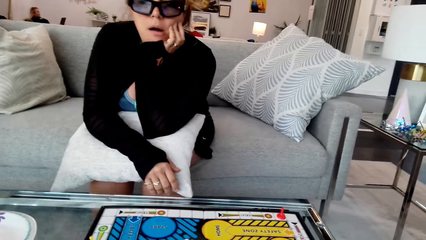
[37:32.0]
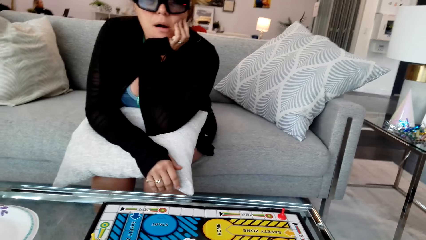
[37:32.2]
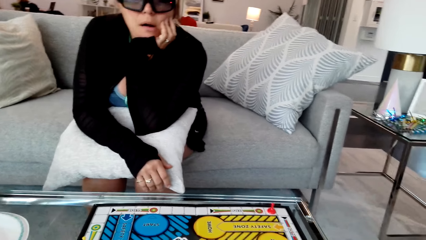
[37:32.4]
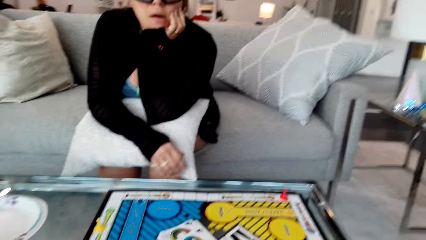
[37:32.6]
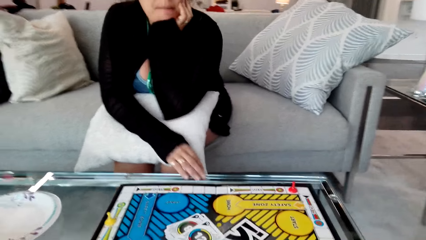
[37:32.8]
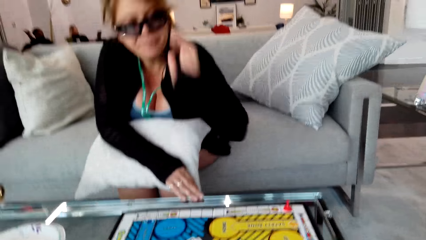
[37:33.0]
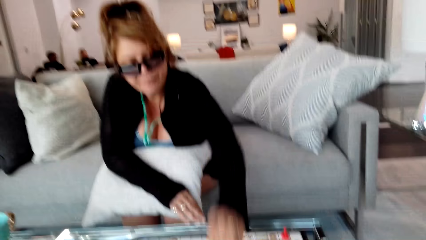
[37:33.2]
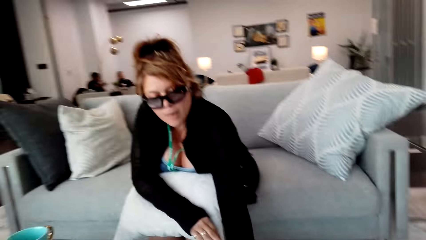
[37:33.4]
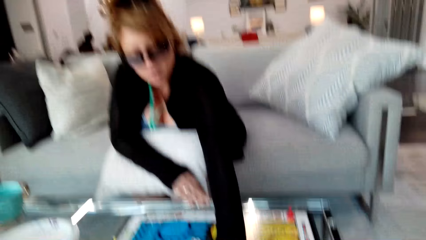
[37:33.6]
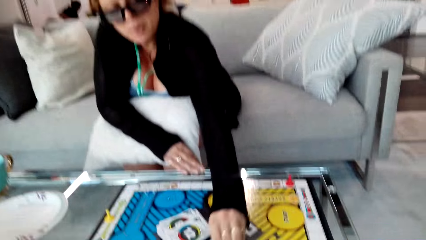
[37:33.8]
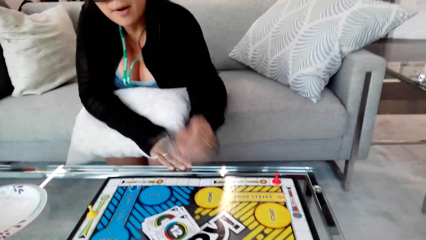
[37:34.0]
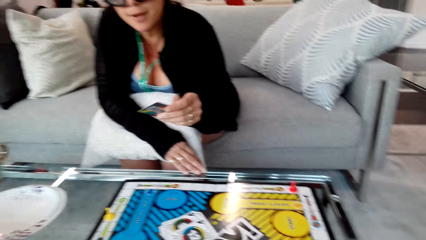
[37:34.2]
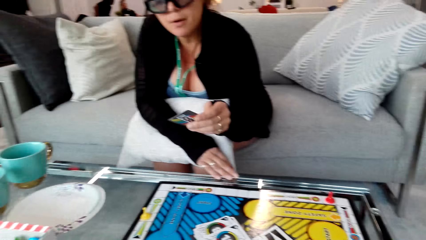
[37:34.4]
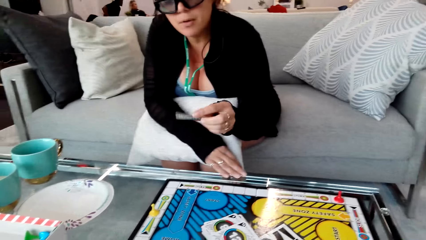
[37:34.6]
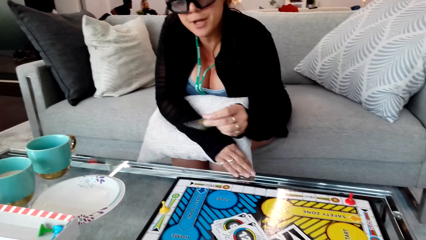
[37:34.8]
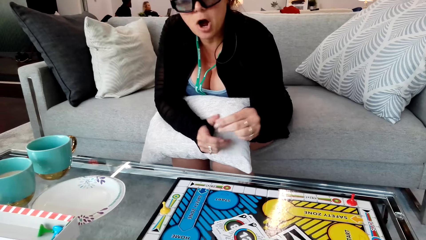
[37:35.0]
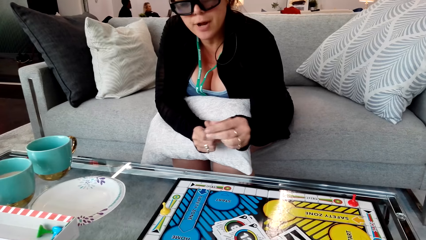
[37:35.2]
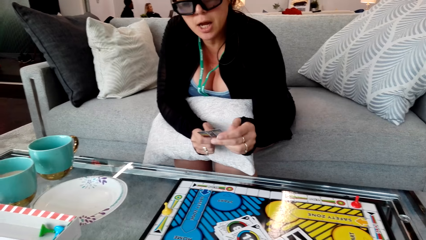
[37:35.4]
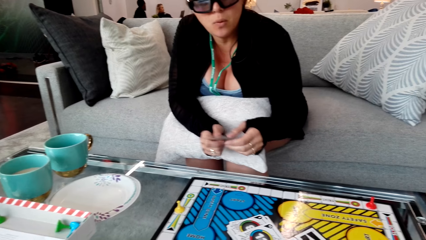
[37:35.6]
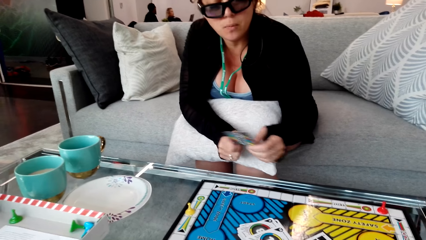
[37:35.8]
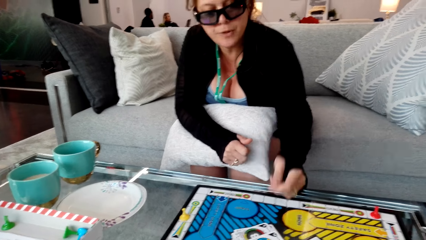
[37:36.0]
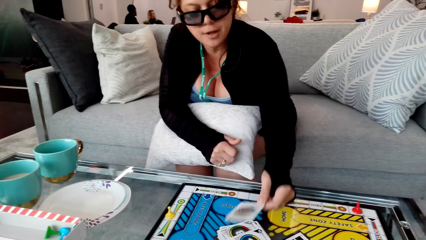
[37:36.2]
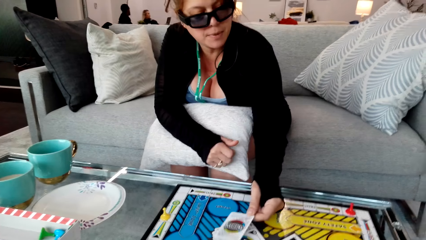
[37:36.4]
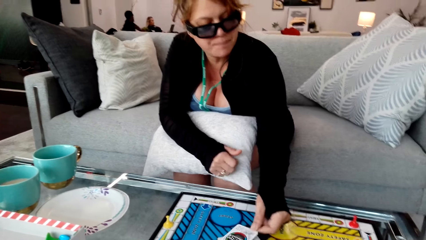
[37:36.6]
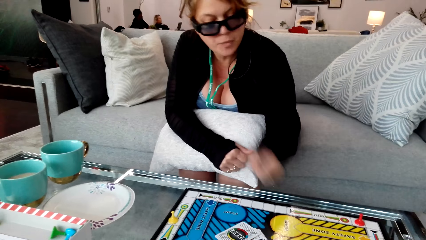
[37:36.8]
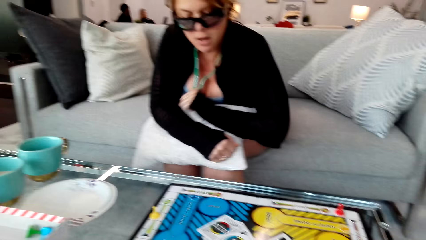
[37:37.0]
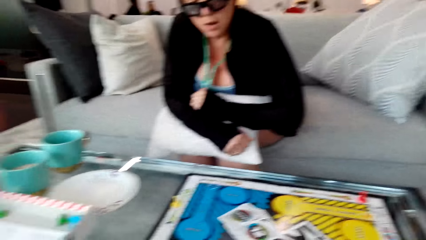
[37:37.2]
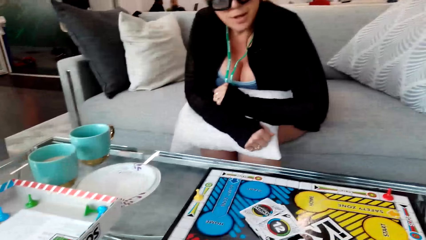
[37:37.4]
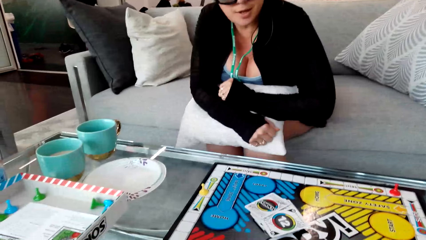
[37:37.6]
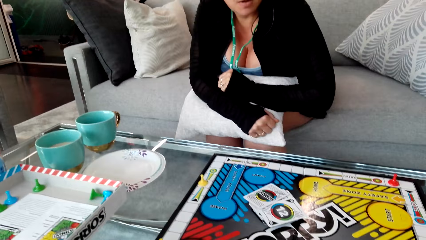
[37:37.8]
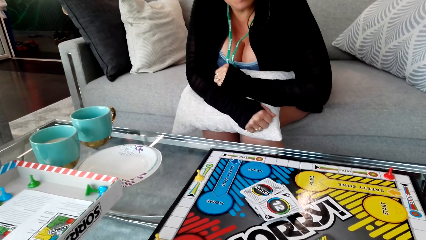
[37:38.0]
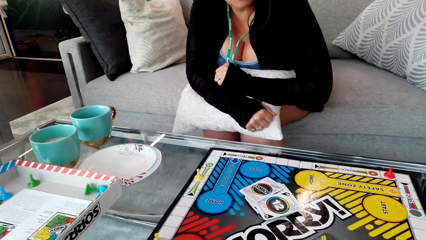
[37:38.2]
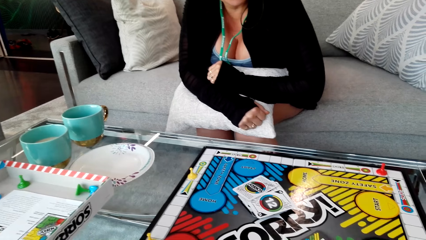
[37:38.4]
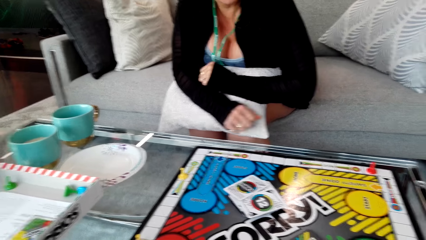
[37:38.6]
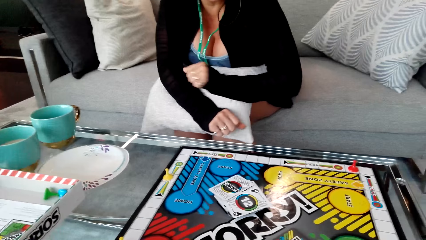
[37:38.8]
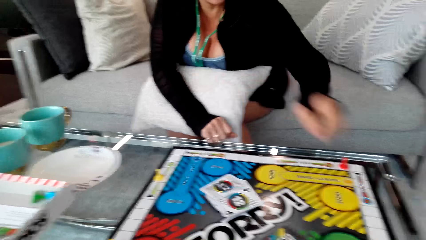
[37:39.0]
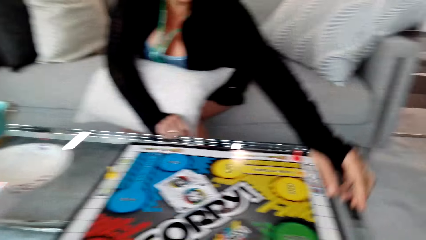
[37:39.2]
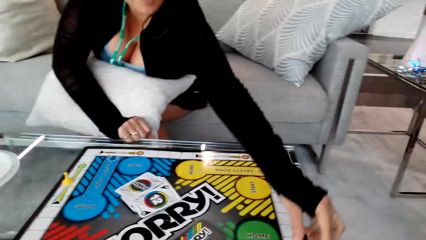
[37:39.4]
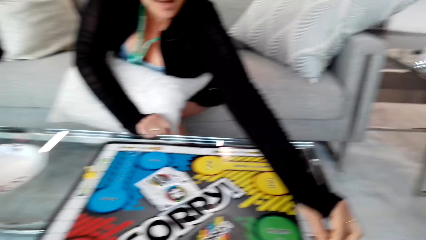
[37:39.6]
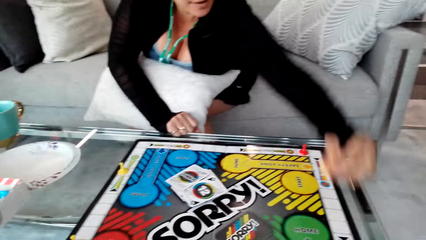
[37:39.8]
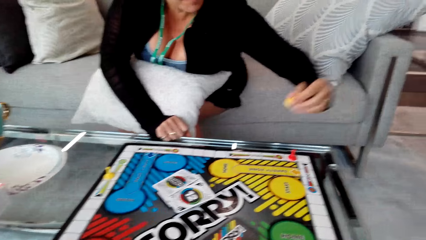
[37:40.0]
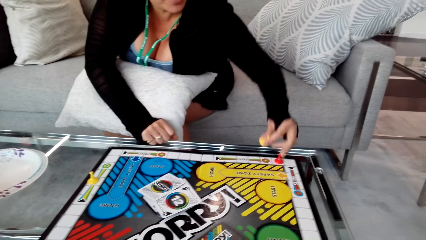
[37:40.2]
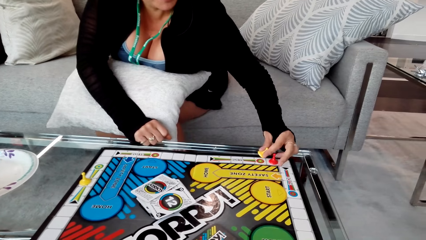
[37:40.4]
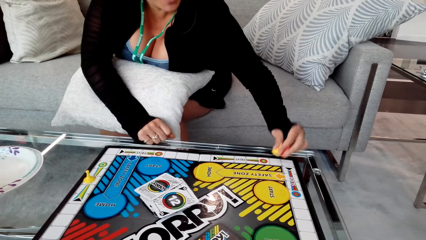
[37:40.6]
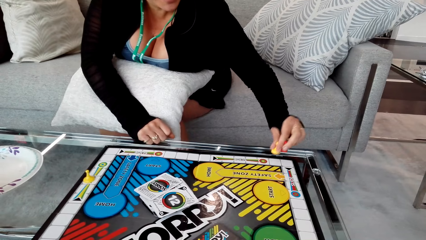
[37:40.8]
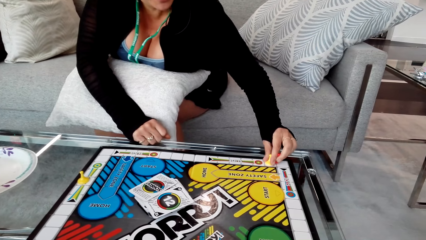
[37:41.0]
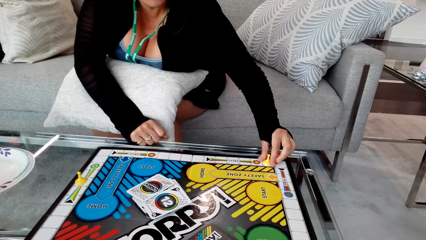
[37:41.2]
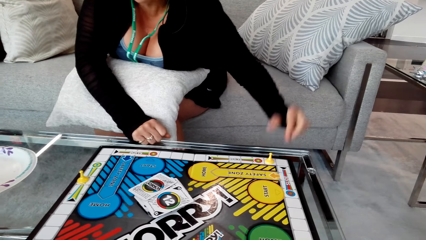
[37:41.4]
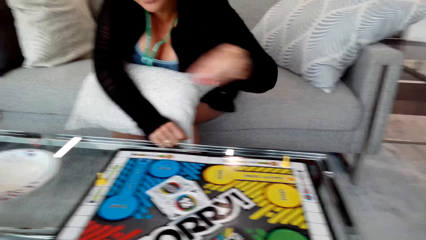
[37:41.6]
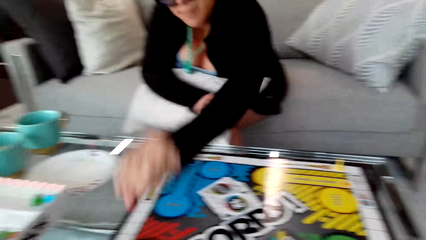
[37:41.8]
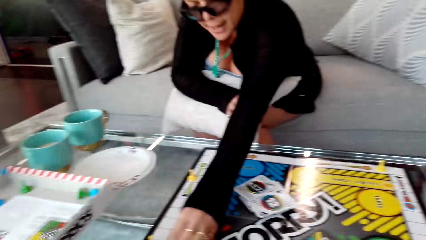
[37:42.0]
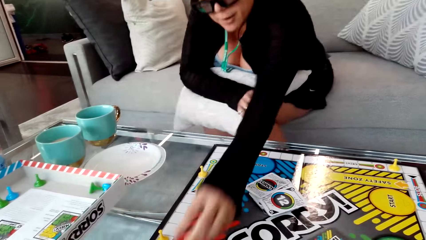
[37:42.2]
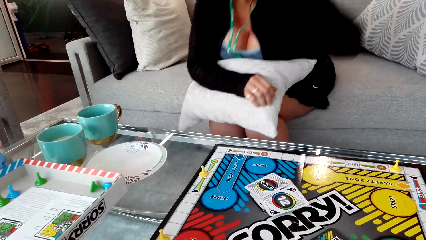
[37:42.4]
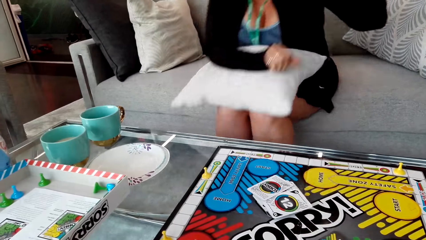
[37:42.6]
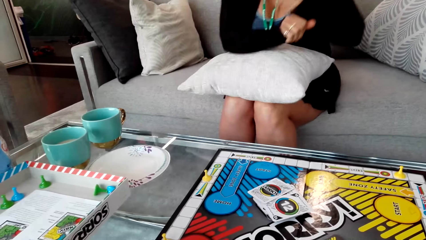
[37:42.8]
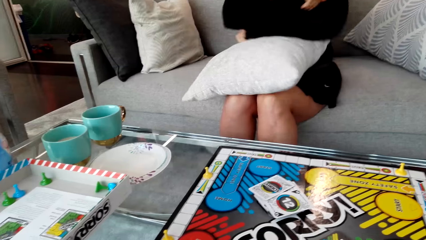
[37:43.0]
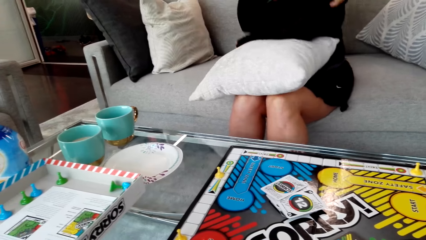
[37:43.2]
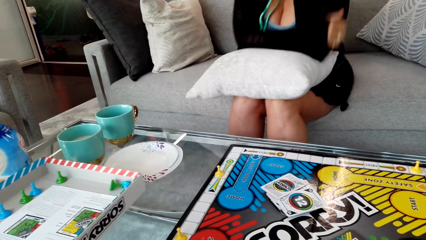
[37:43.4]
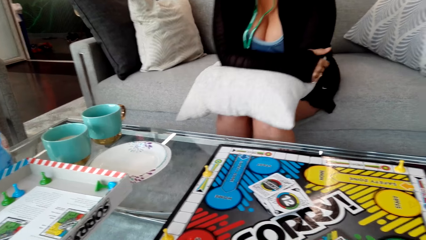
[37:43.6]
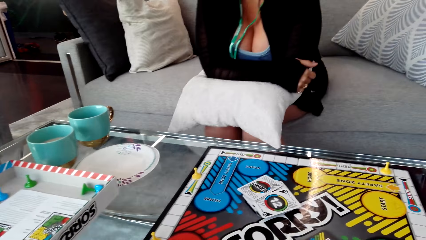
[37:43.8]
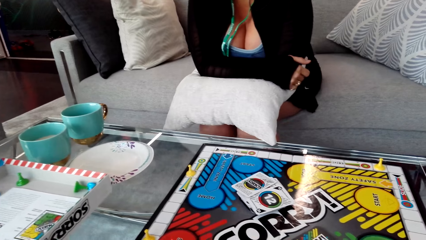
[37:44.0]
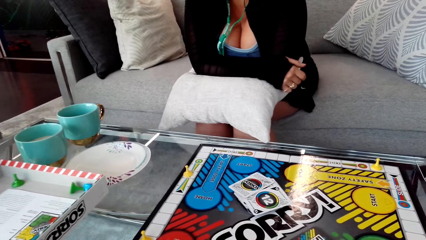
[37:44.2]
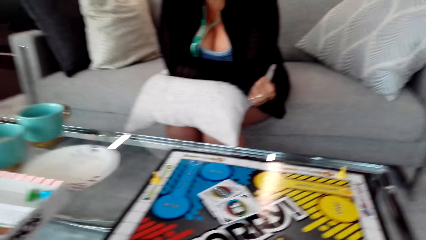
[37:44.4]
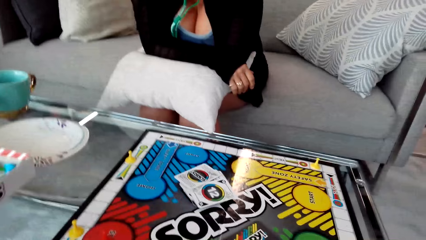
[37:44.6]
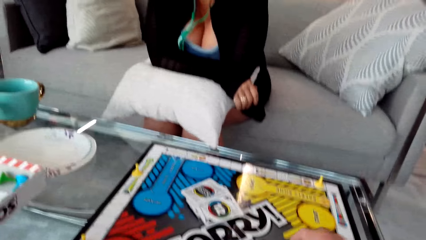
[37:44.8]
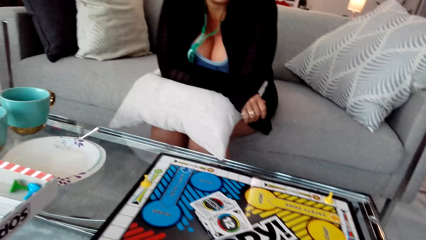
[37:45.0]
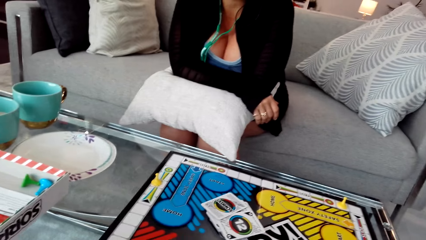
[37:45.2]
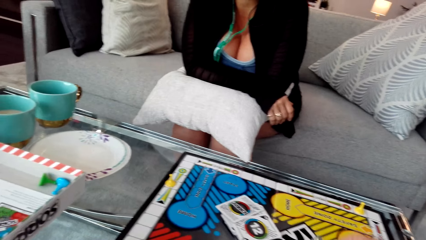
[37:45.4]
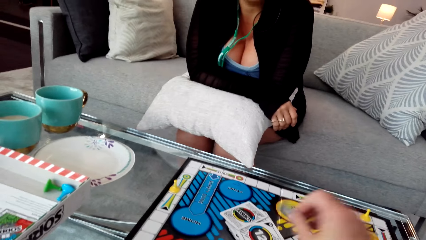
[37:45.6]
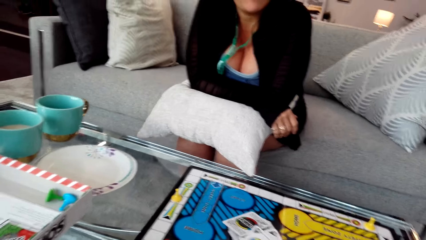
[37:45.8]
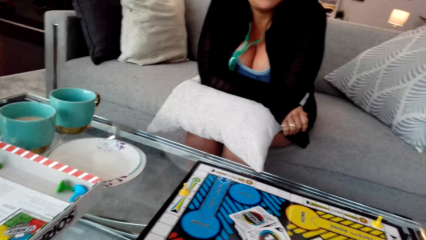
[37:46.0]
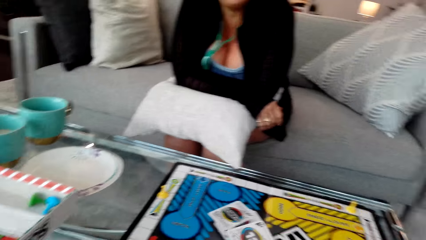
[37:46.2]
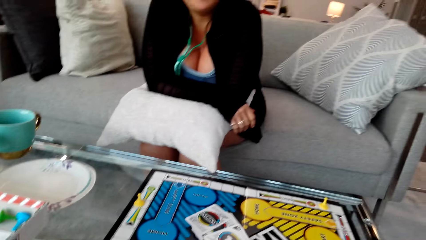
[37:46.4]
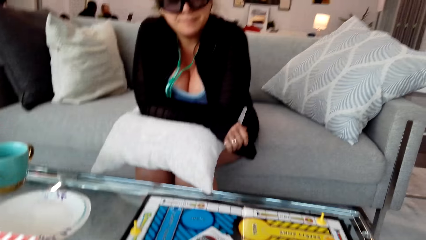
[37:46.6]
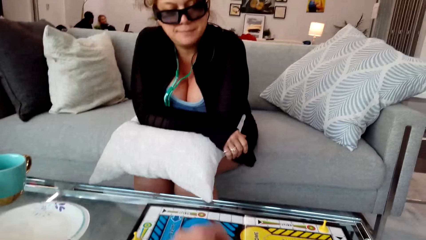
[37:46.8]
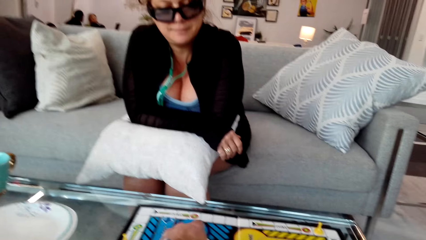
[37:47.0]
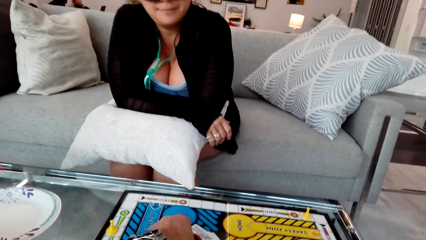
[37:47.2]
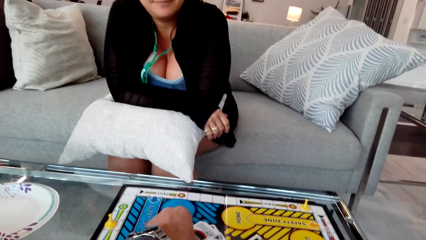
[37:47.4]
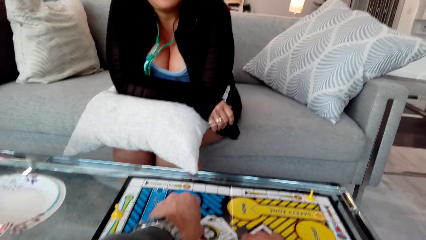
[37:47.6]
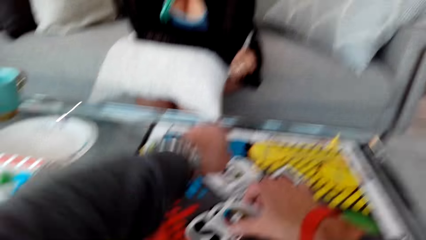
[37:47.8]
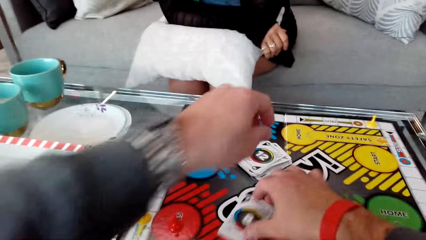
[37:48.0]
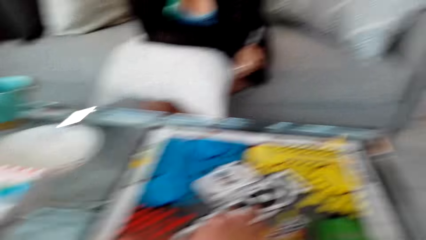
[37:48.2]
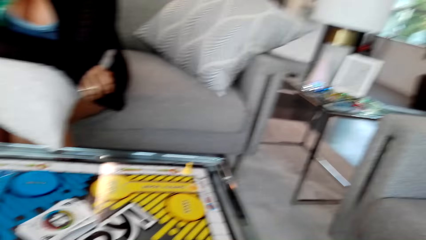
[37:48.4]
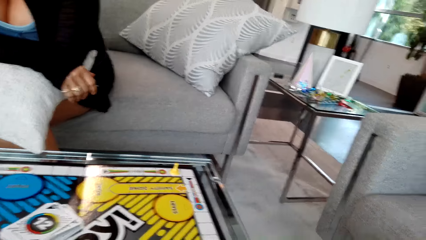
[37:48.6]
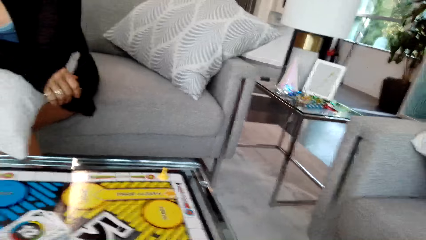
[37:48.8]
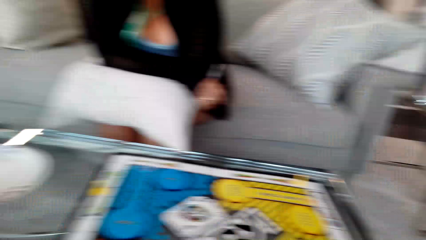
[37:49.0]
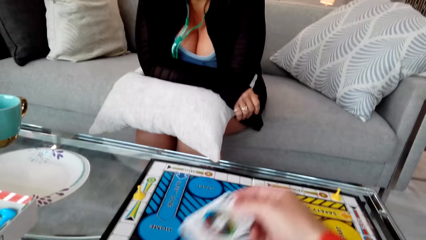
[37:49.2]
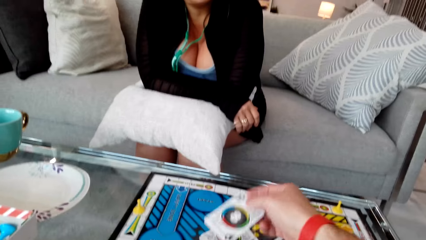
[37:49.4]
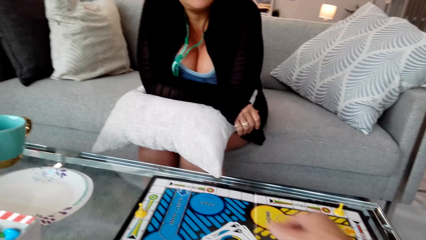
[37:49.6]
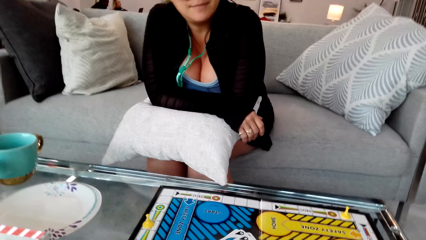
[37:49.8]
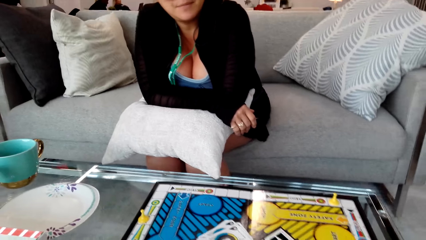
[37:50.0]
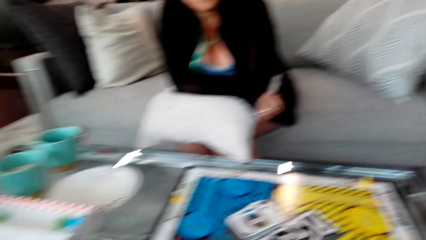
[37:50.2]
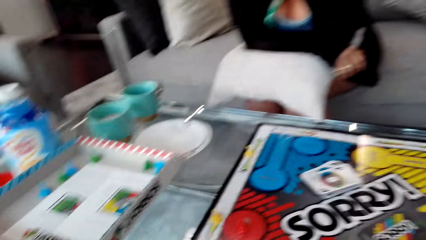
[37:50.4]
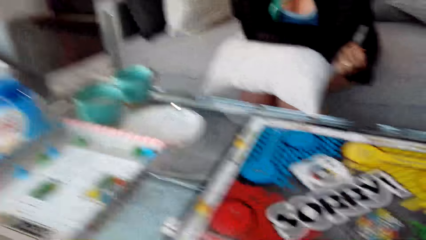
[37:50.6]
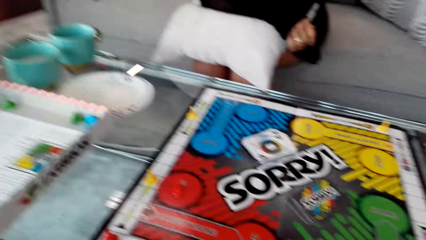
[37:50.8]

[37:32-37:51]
A woman picks the card. The woman puts the card down. The camera wearer converses with the woman. The woman moves the clip. The woman plays a game with the camera wearer. The woman folds the hands. The camera wearer picks the card and puts the card down.
